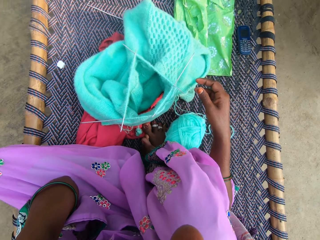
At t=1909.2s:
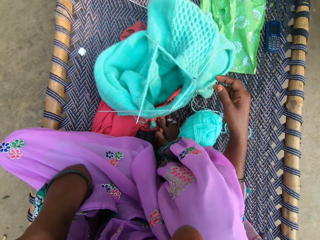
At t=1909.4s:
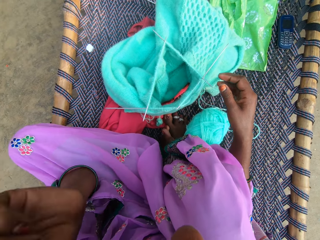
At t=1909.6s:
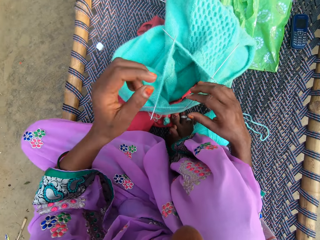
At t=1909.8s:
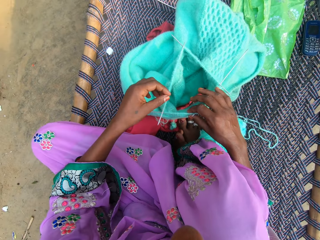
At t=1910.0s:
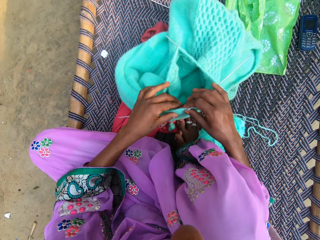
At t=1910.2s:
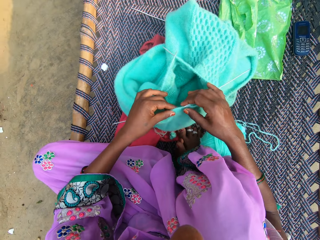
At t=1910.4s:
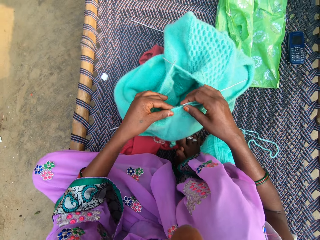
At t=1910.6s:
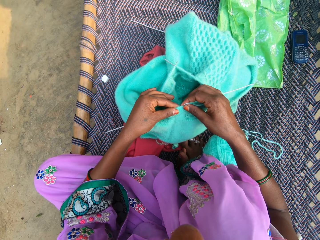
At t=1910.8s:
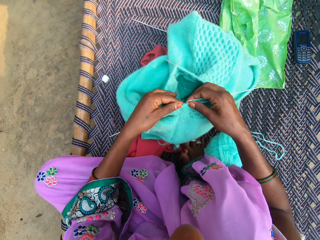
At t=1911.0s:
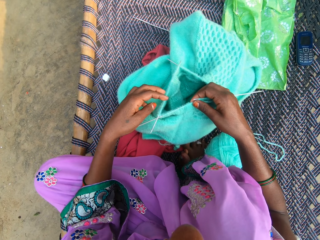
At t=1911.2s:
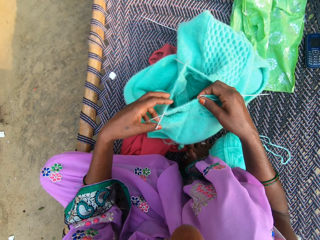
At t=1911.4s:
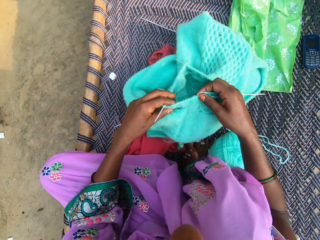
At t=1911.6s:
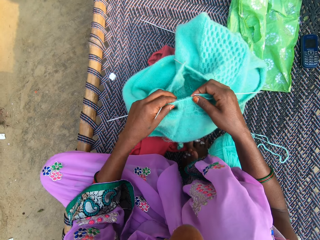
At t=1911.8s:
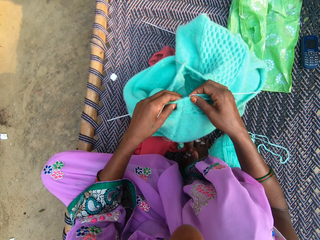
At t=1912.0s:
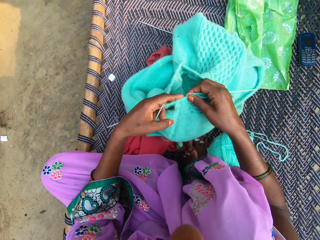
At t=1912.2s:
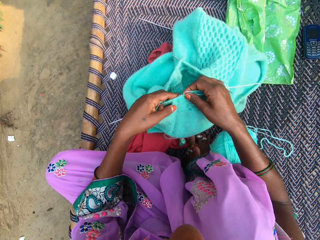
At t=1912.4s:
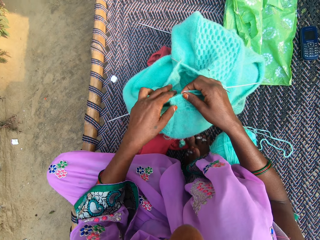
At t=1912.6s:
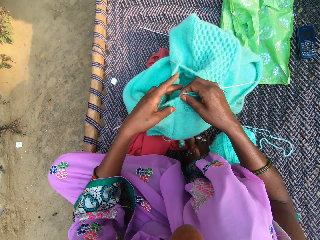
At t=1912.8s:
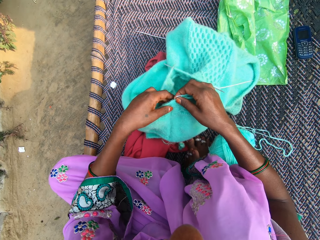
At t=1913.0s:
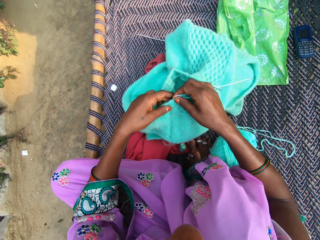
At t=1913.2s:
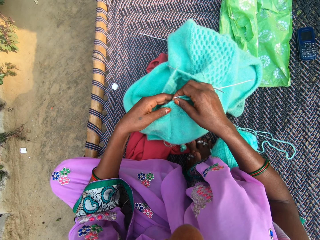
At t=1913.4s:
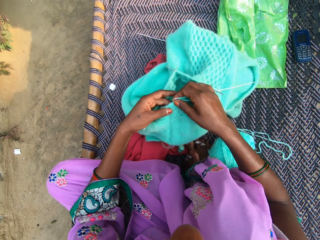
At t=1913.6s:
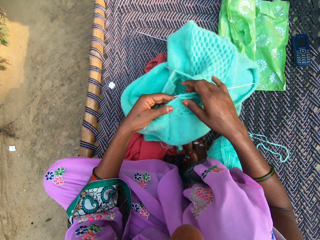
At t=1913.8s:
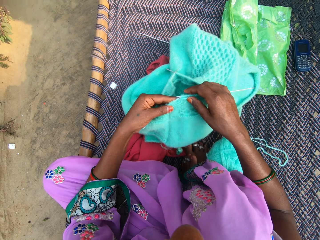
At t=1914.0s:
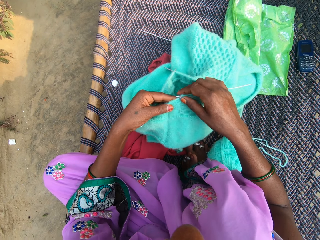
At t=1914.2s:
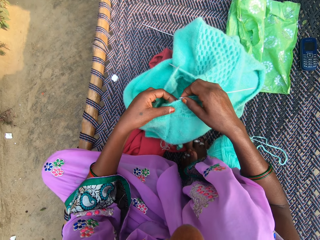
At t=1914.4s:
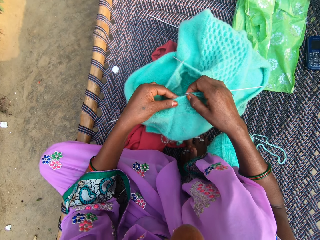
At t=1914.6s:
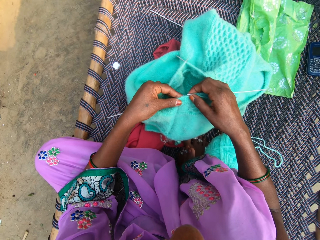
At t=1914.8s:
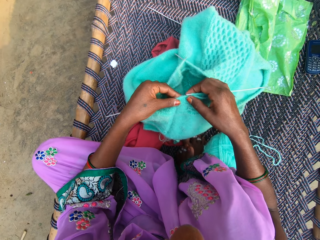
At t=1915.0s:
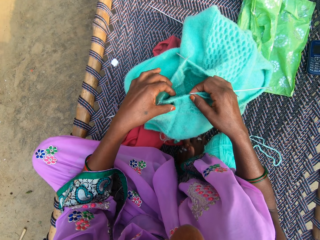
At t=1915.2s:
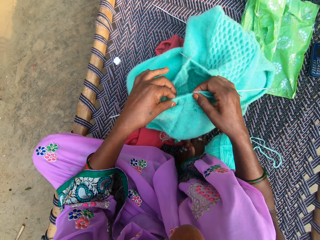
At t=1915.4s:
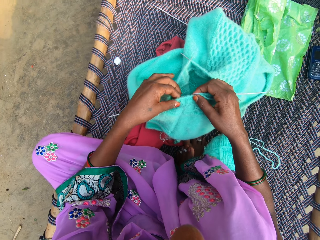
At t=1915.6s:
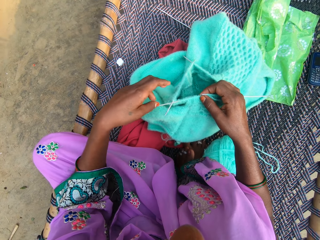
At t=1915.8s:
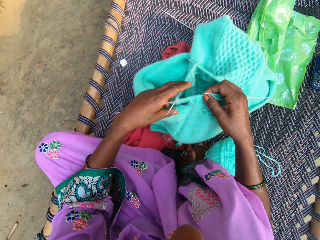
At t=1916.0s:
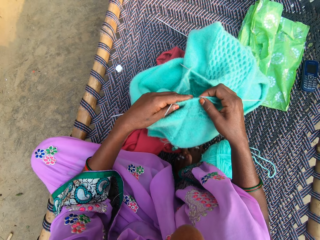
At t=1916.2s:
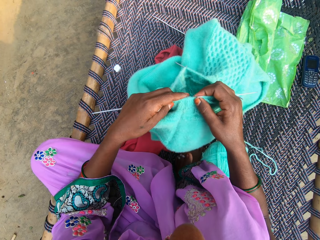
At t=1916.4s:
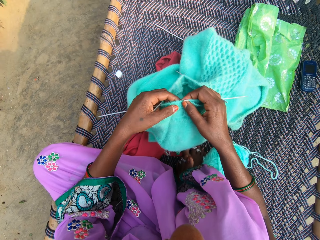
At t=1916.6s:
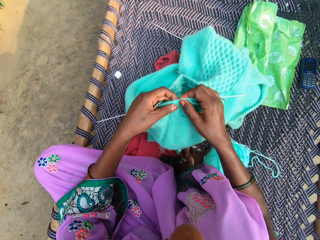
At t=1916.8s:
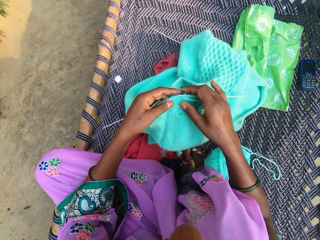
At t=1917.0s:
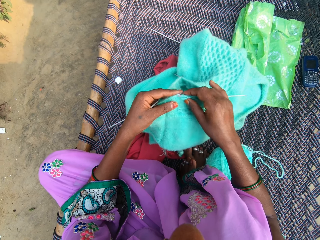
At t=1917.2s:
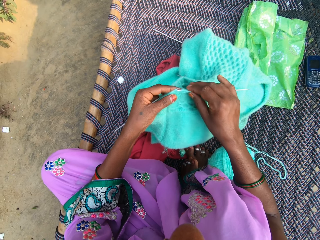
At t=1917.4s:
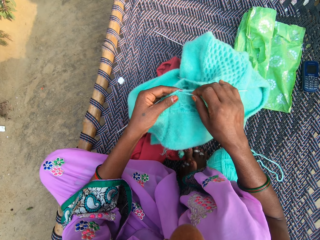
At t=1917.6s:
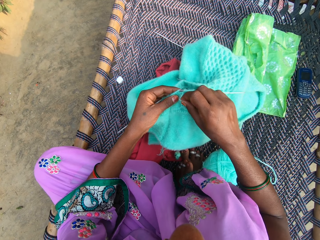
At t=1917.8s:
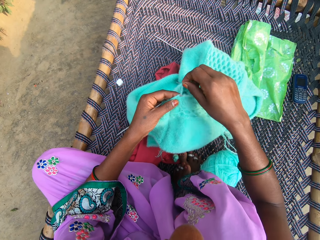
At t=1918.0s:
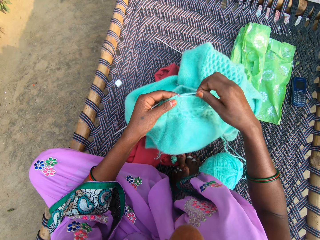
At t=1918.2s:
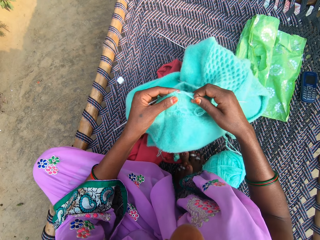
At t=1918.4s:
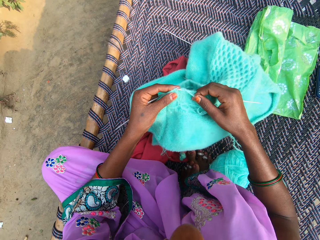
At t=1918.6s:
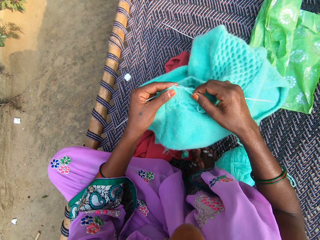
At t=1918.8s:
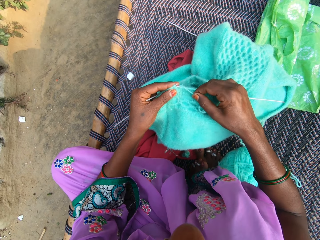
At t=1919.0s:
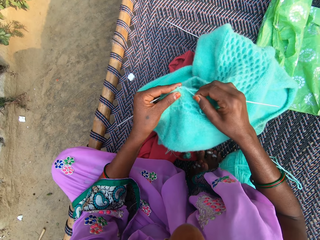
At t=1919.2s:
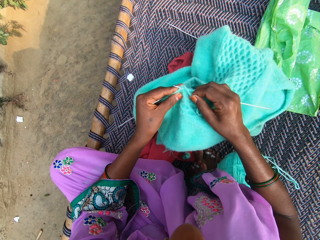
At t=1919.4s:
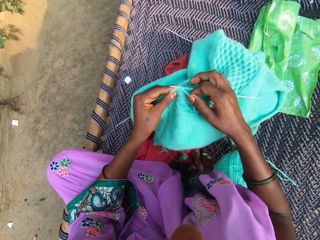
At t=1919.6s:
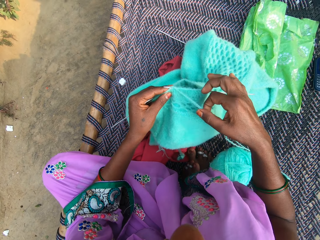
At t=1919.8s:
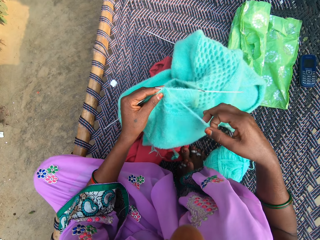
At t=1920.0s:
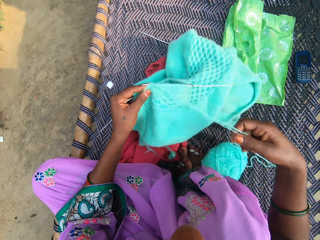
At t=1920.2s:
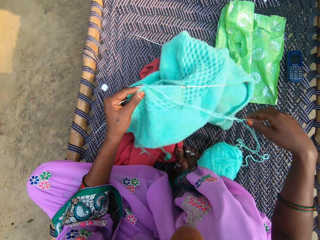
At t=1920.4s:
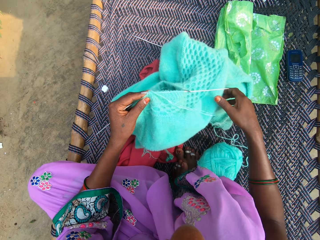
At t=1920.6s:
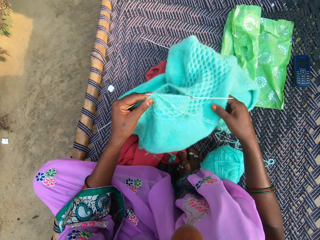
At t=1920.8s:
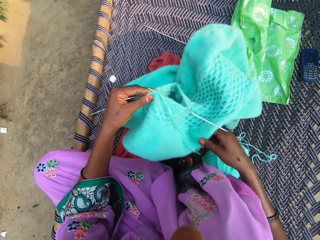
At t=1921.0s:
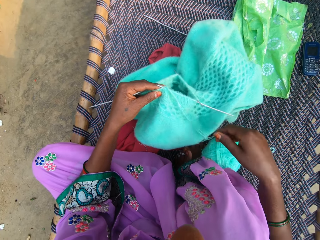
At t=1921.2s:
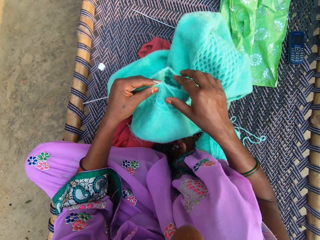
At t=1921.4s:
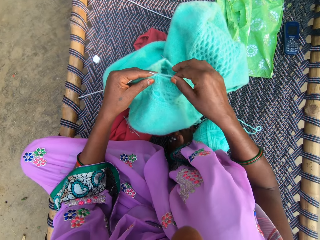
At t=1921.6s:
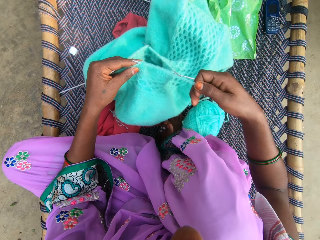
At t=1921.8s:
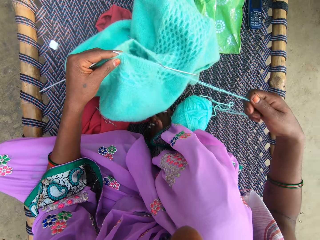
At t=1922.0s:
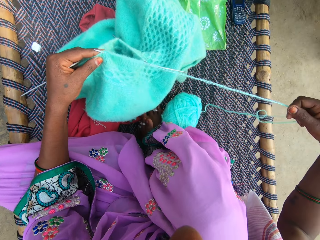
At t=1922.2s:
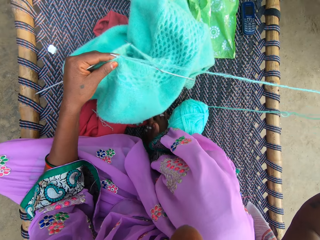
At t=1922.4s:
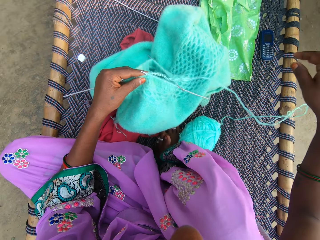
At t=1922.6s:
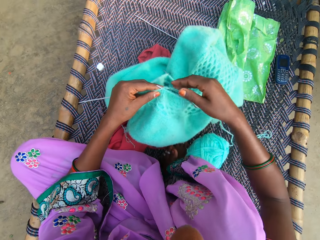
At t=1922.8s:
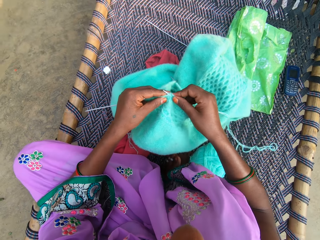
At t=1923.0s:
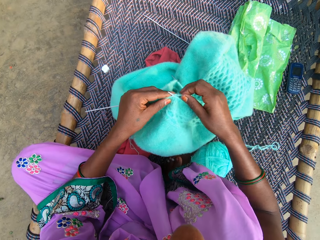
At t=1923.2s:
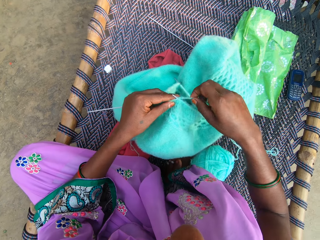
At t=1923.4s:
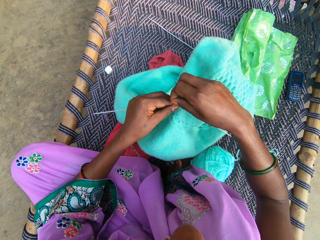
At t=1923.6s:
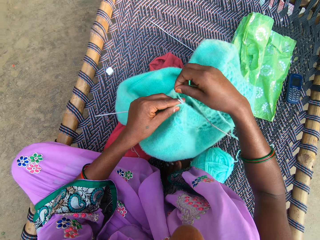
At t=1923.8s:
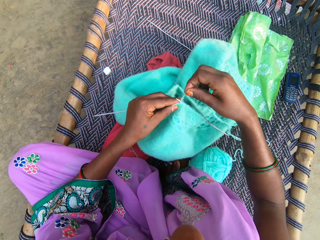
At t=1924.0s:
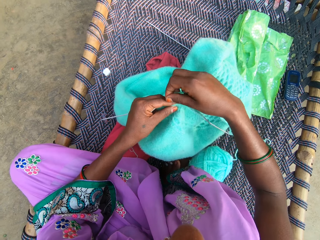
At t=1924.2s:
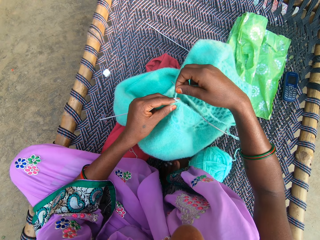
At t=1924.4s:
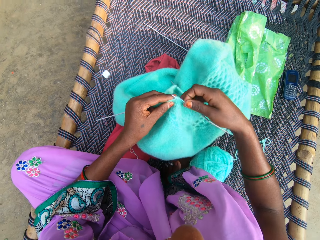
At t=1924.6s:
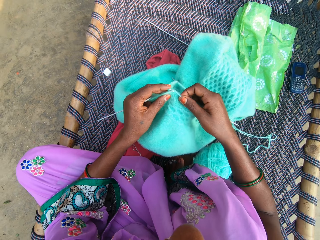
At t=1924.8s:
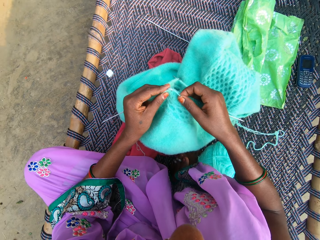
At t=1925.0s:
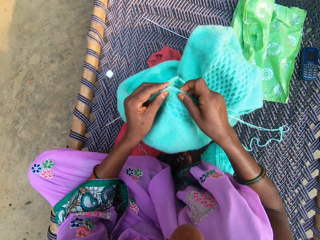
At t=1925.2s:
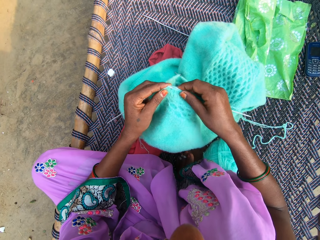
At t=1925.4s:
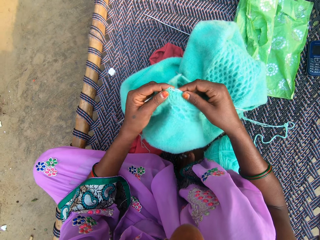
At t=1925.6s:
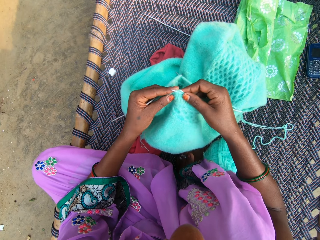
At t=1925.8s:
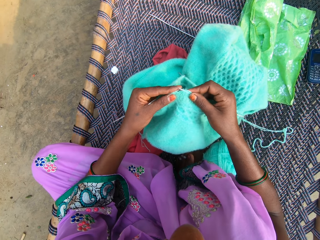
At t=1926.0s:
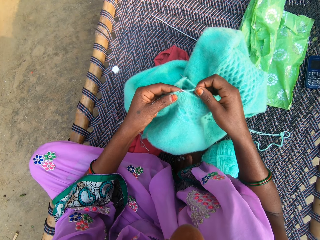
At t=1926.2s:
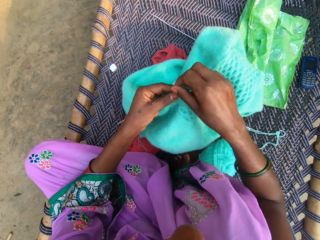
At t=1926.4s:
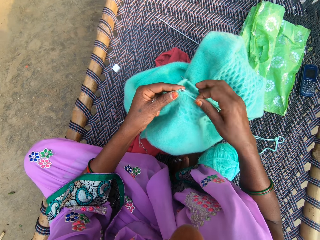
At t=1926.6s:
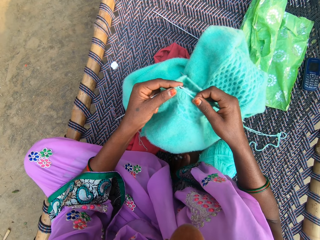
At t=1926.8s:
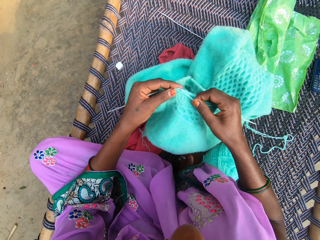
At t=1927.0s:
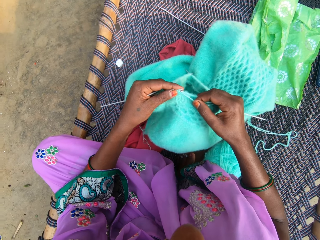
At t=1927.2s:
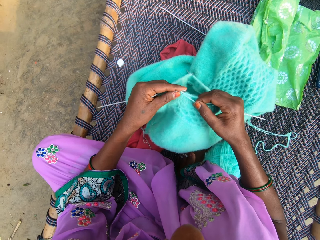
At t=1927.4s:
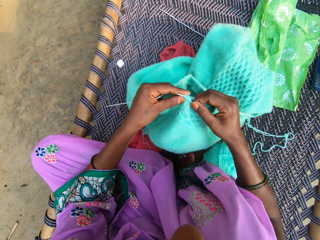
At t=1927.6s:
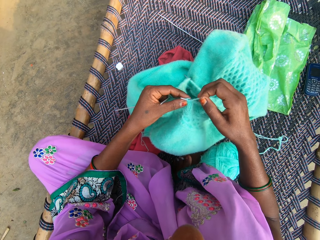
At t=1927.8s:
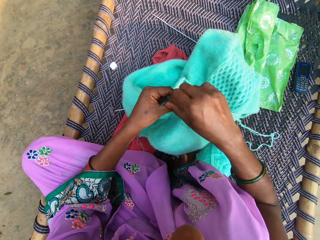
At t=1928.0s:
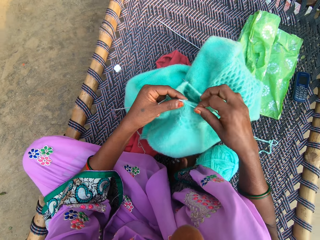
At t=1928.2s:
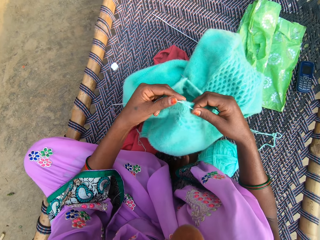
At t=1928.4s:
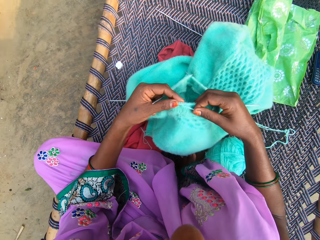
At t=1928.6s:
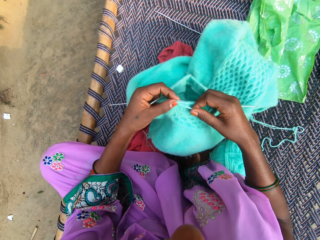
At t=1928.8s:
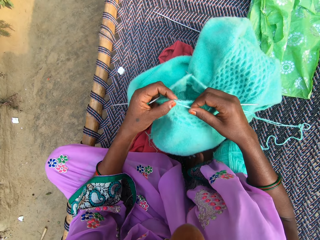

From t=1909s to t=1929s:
The camera wearer adjusts the fabric in her hands. She knits the yarn with the knitting pin in her right hand. She pulls the yarn with her right hand. She adjusts the fabric with her right hand. She pulls the yarn with her right hand. She knits the yarn with the knitting pin in her hands.

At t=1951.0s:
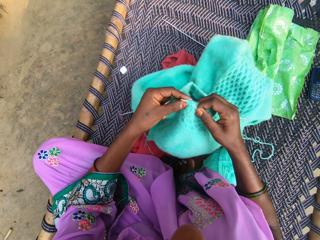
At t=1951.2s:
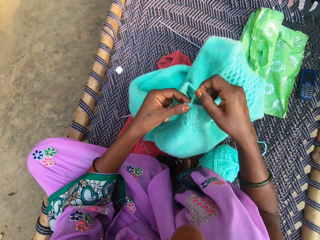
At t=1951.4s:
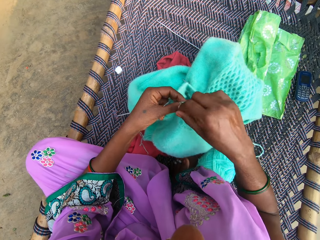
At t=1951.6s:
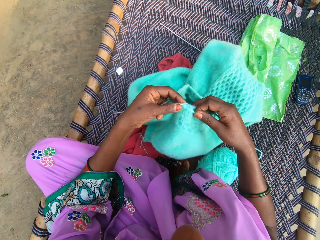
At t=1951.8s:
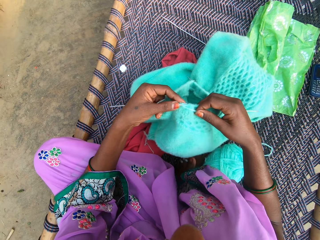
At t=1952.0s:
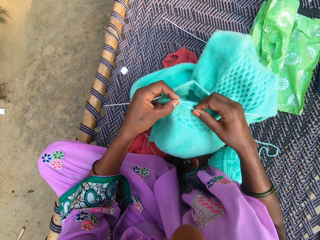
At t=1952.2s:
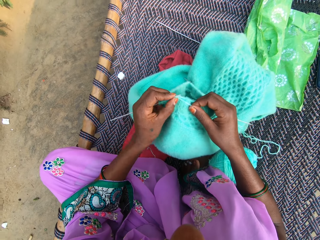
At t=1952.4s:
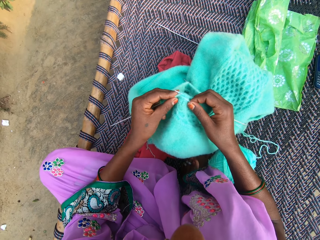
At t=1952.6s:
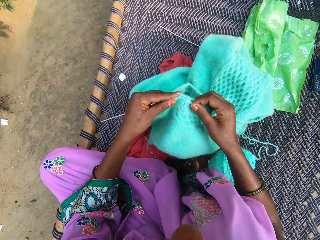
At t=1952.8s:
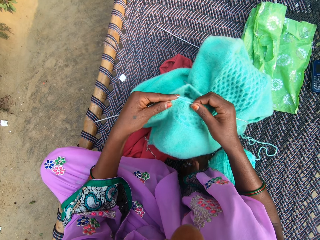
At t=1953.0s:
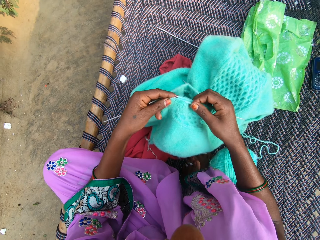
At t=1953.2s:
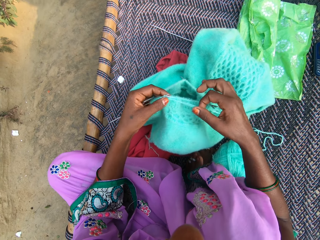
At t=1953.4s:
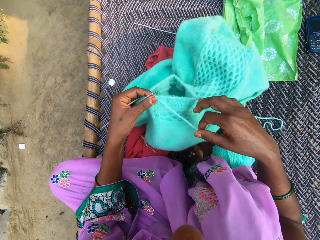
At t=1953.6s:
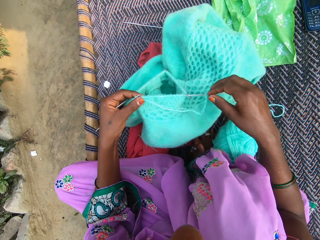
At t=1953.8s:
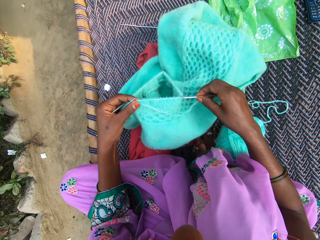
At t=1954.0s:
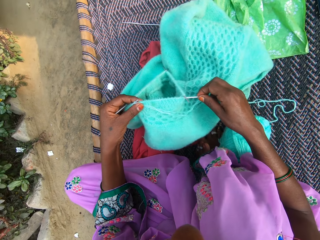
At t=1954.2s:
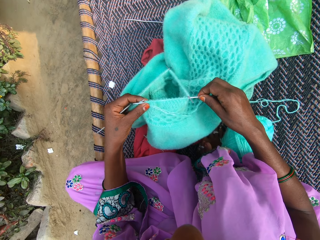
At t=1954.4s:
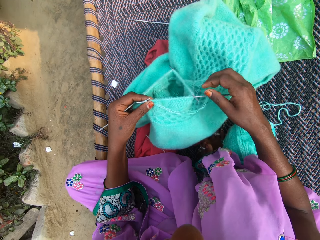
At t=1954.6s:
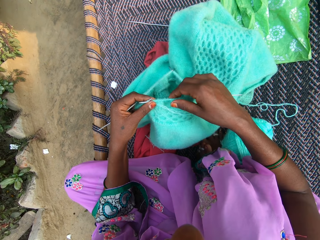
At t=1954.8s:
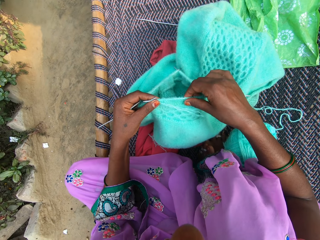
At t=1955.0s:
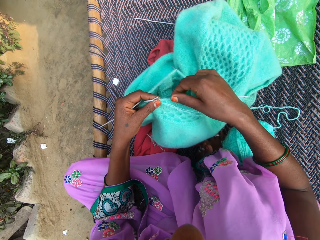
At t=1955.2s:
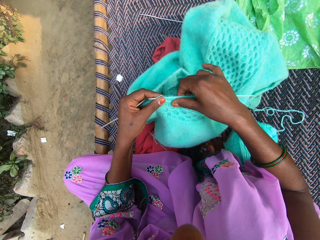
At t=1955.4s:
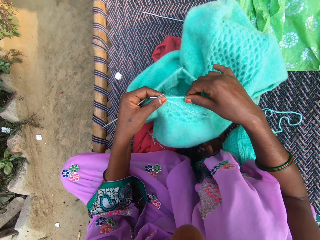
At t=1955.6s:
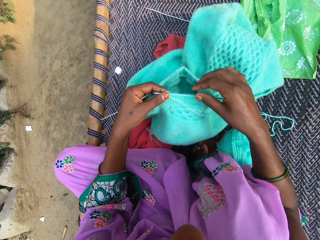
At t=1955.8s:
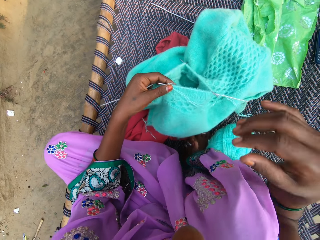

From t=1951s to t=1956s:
The camera wearer adjusts the knitting pin with her right hand. She adjusts the fabric with her right hand. She raises her right hand.
